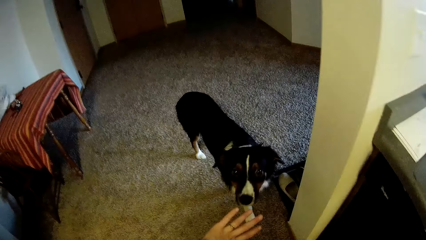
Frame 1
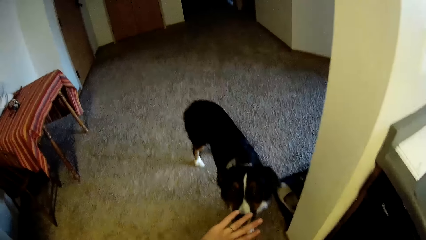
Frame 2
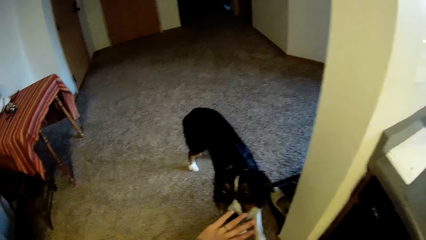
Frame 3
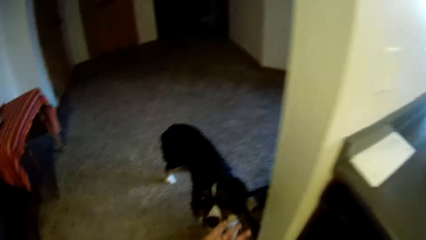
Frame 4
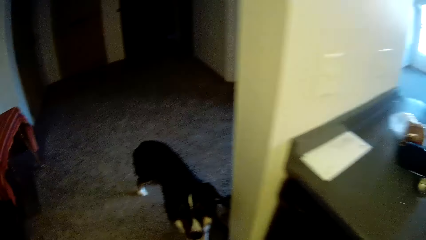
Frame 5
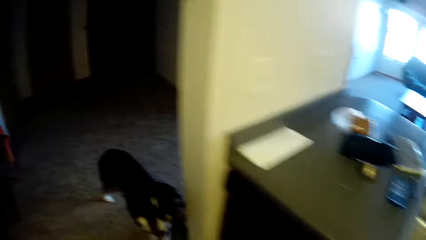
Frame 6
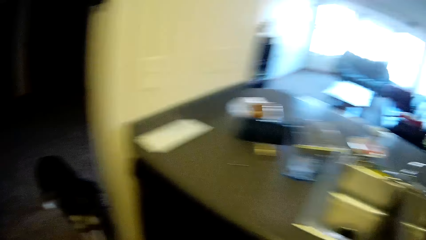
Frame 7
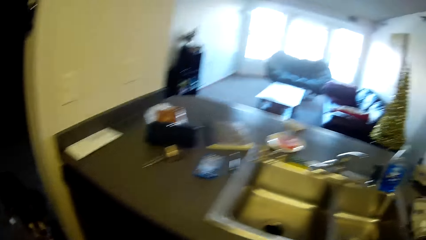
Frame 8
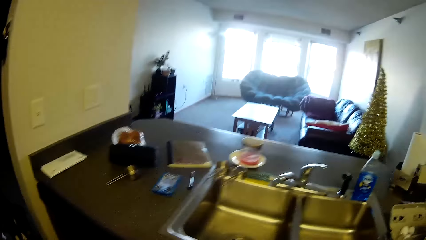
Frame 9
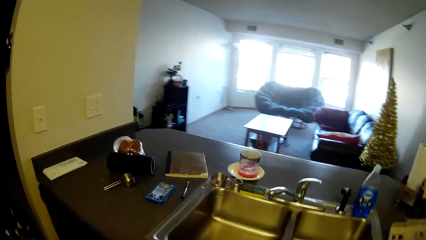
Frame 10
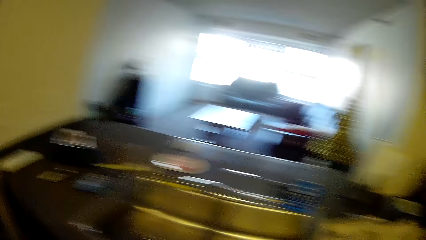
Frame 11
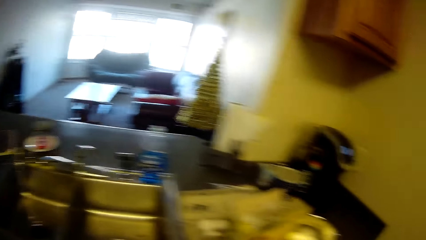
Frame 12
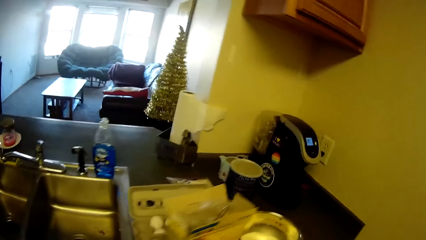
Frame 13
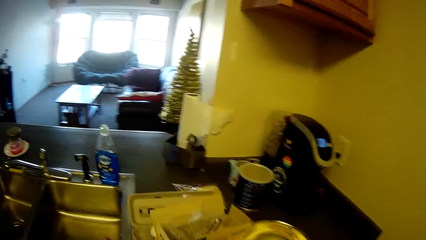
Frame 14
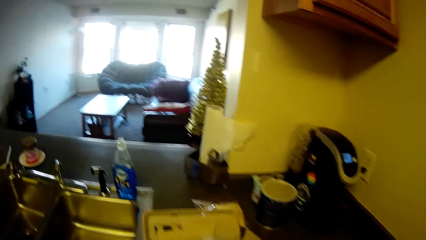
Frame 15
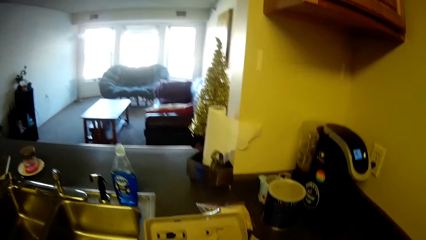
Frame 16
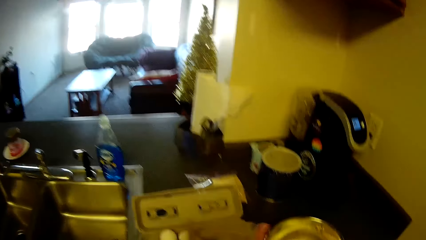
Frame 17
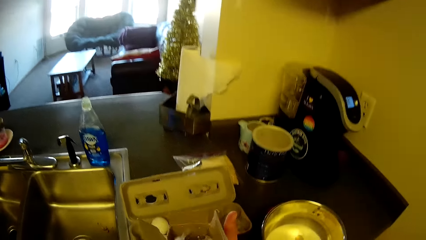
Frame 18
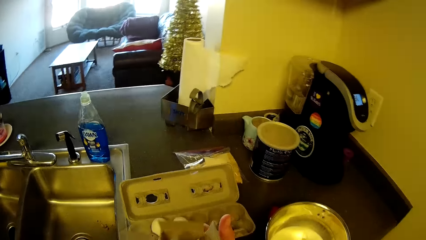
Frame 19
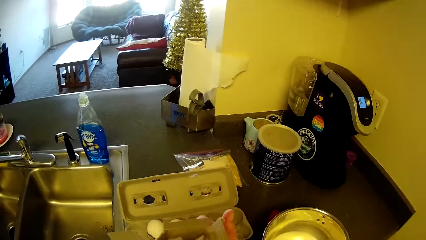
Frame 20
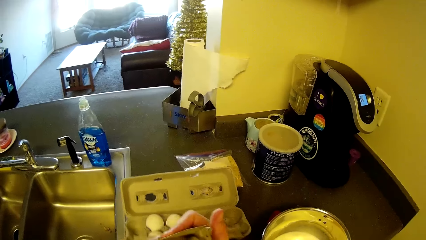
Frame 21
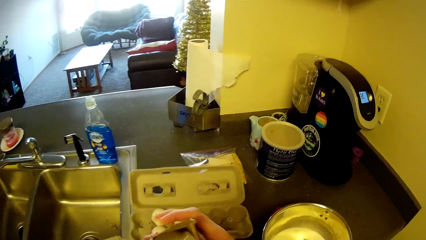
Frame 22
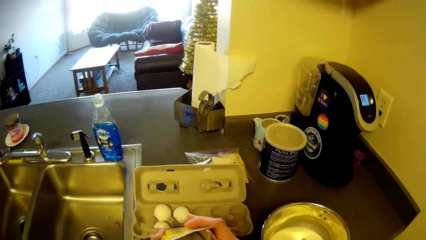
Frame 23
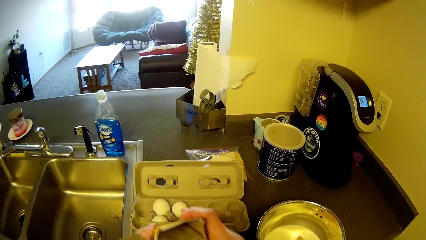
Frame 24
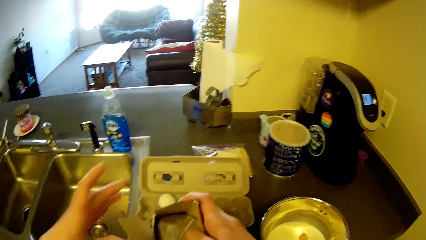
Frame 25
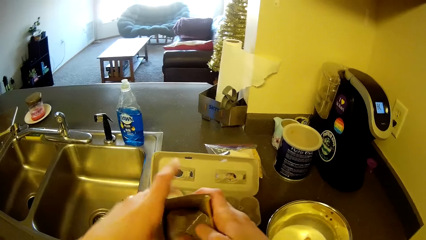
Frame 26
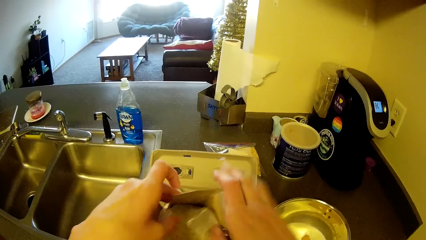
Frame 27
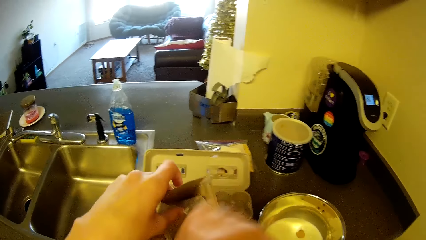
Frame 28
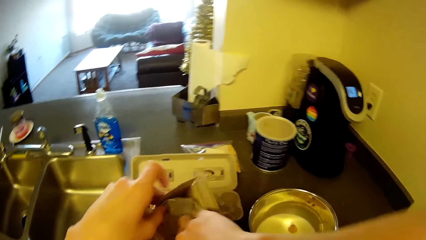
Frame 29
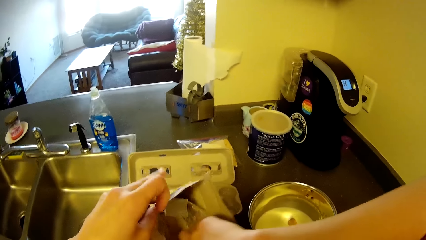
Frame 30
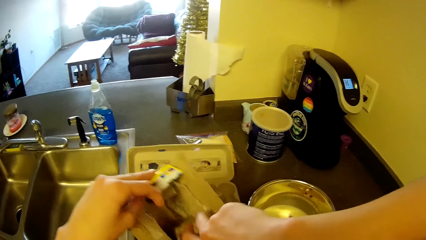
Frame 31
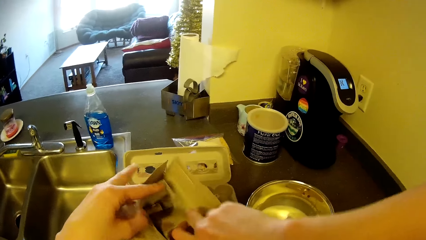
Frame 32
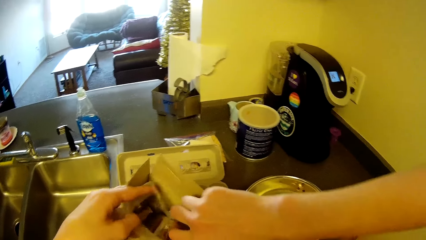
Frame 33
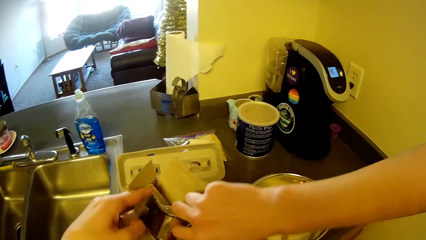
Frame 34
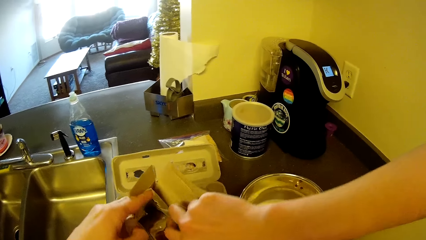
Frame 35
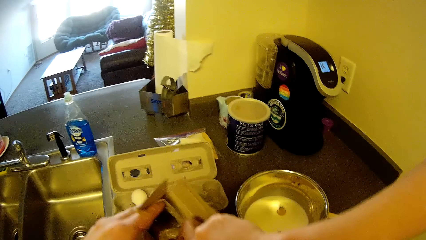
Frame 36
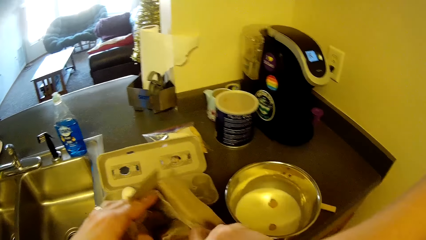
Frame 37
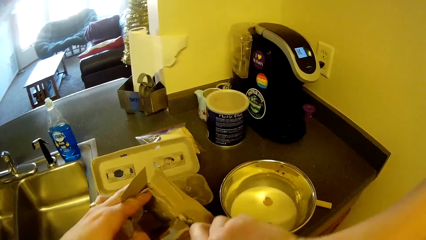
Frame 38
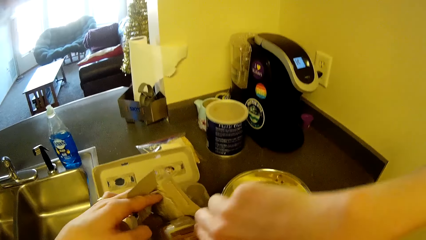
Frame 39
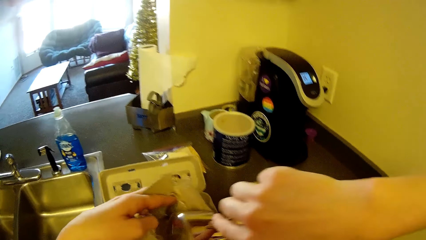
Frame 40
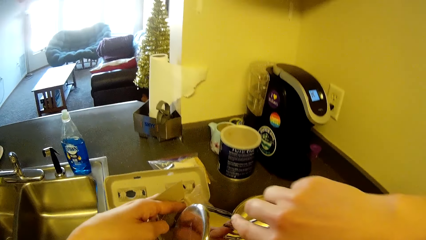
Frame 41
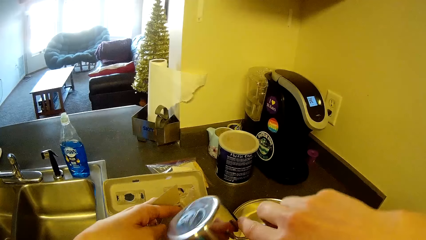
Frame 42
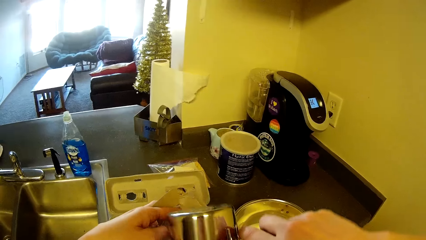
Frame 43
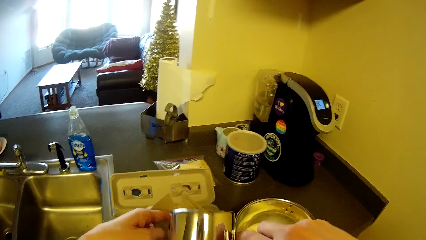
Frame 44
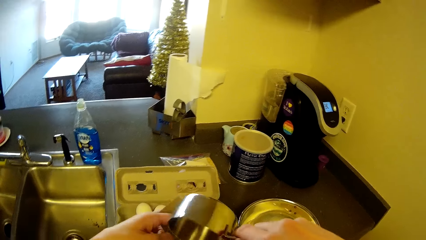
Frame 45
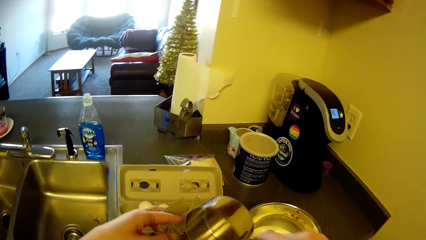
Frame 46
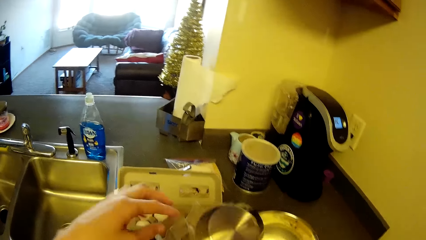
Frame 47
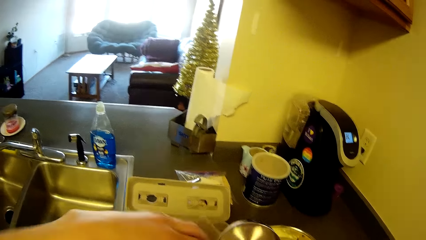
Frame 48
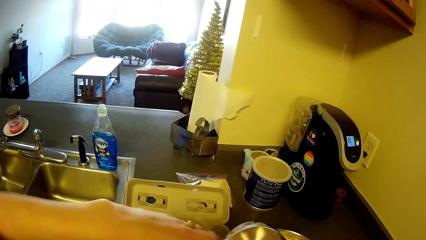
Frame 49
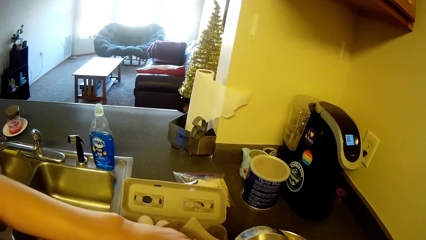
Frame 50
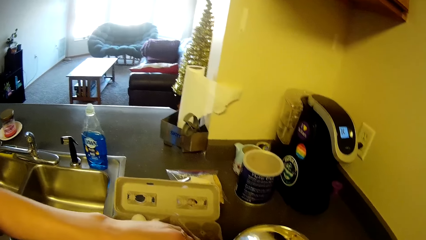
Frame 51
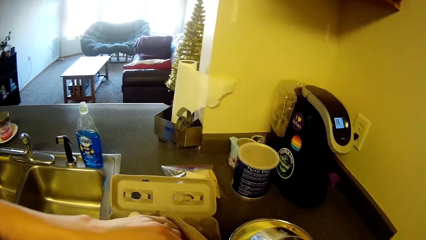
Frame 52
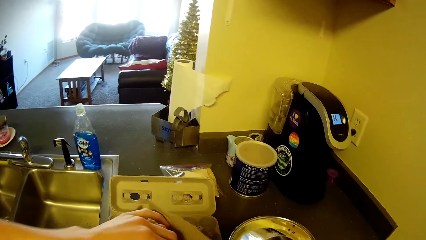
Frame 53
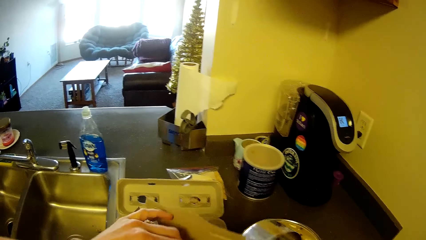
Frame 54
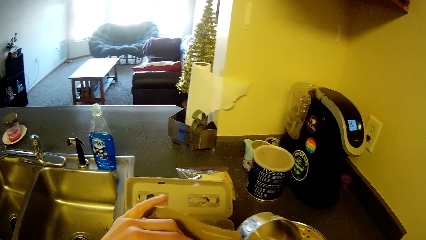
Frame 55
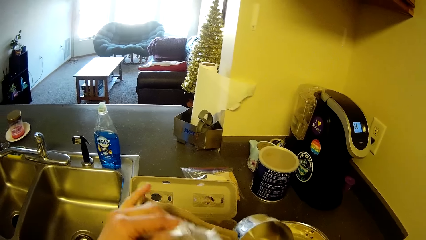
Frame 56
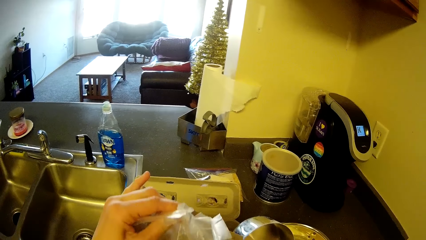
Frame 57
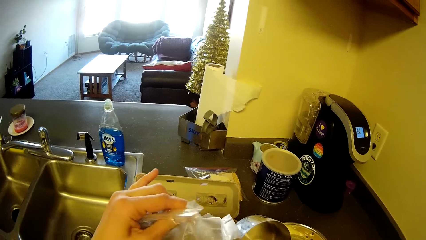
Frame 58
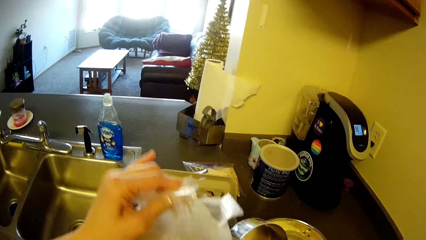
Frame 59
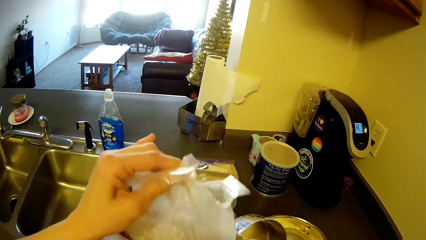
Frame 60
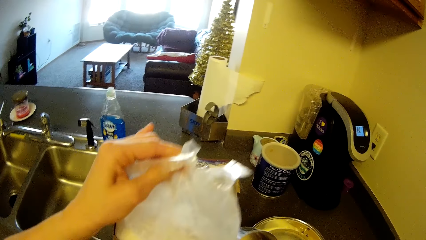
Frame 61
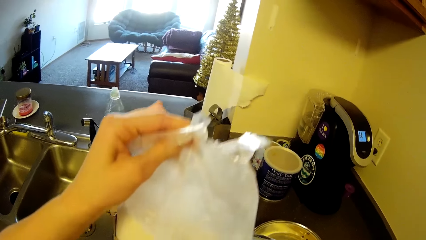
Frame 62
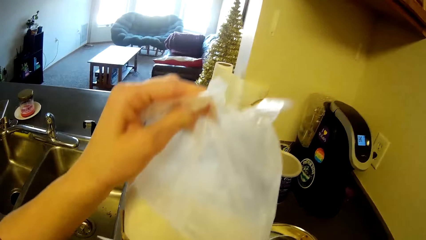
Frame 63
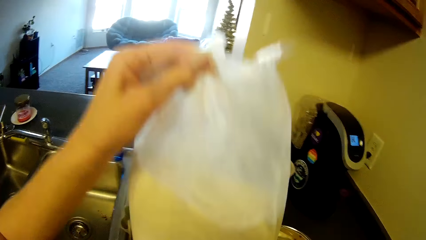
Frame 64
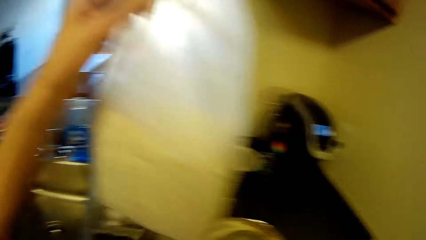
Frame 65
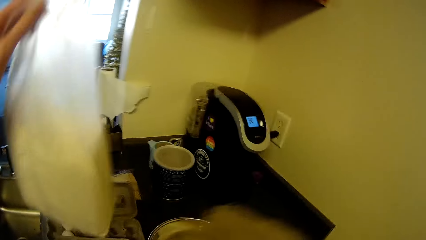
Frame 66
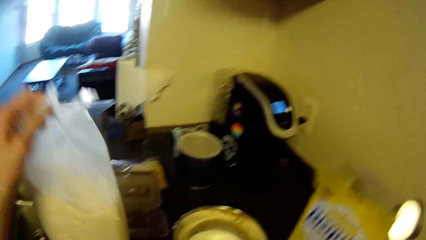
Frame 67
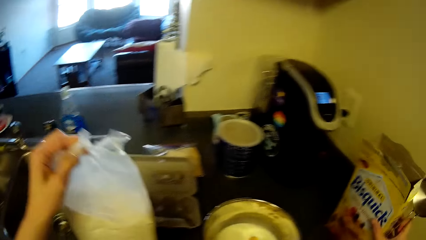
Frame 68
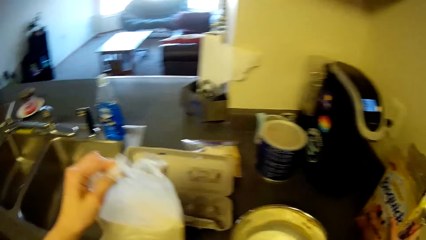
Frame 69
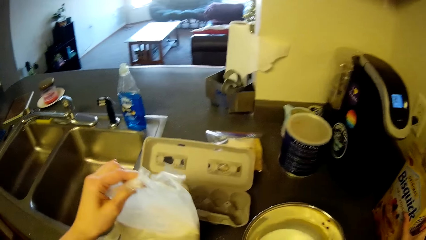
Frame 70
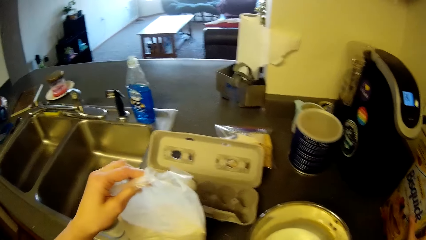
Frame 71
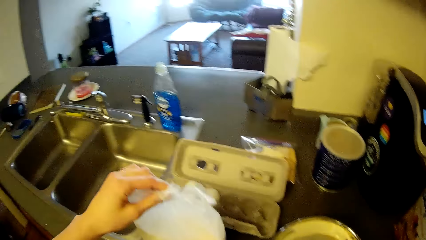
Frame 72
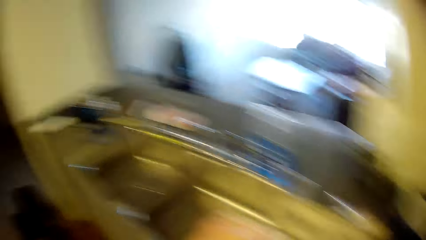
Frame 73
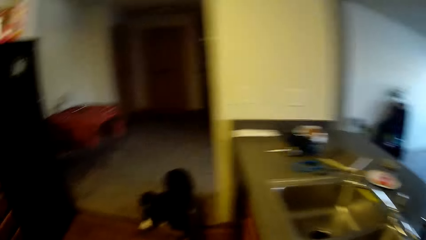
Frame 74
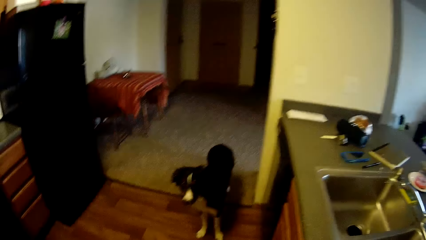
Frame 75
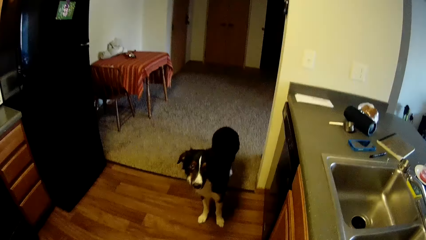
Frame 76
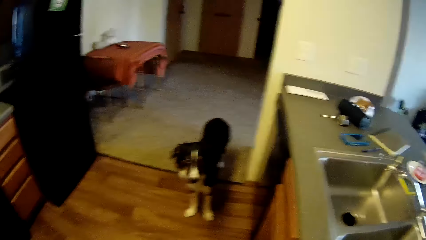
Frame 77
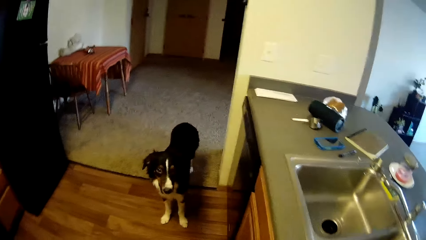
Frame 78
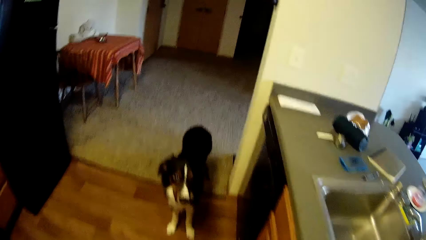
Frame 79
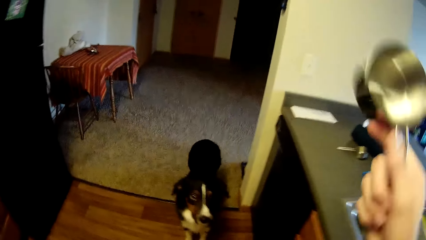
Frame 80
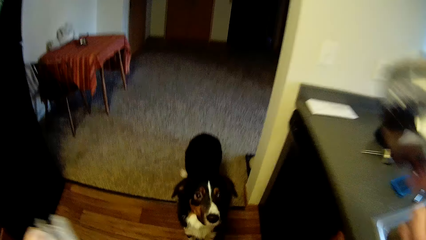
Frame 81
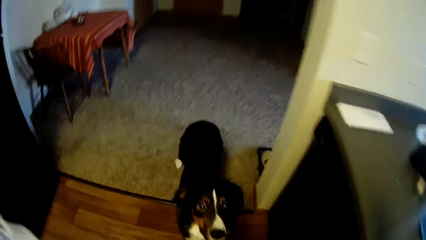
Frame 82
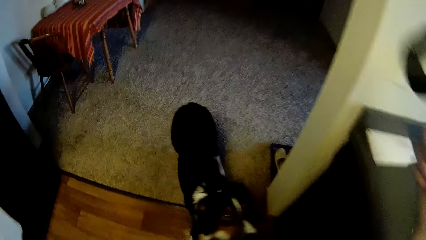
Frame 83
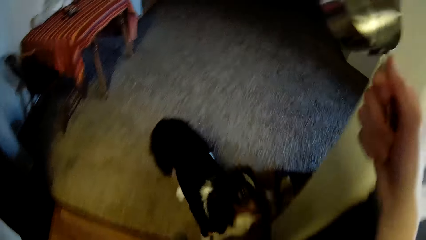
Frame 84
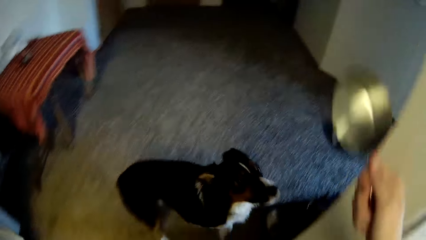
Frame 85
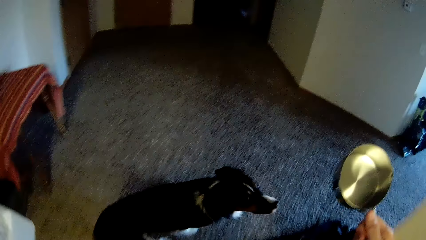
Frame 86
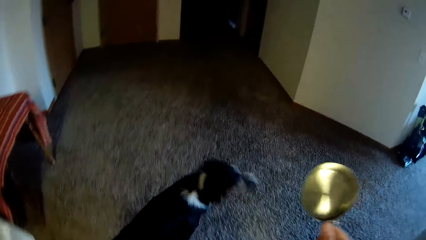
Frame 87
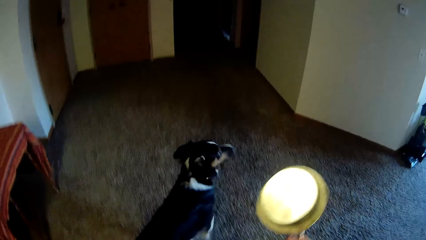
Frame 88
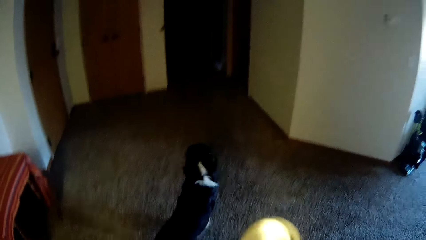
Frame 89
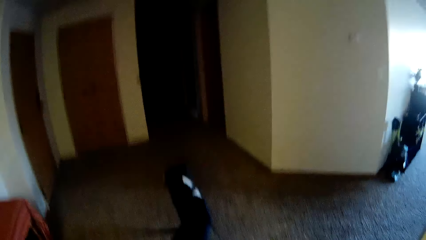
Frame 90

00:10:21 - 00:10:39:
The camera wearer walks back towards the carton of pancakes on the slab. She opens the carton of pancakes with both hands. She removes the stainless measuring cup from the carton of pancakes. She removes the nylon of pancakes from the carton of pancakes. She places cereal on a cabinet. She drops the carton of pancakes on the slab. She walks towards the dog. She signals to the dog with her hand.
